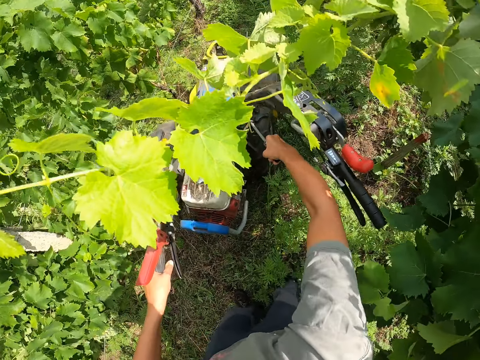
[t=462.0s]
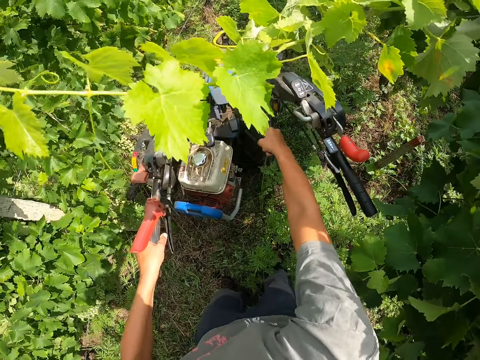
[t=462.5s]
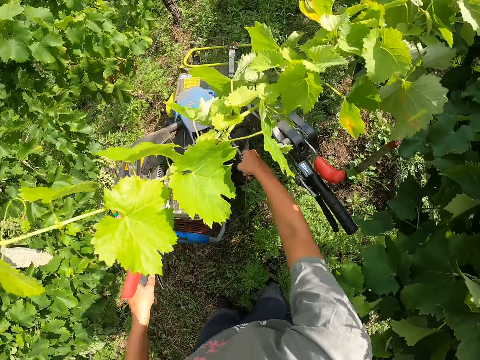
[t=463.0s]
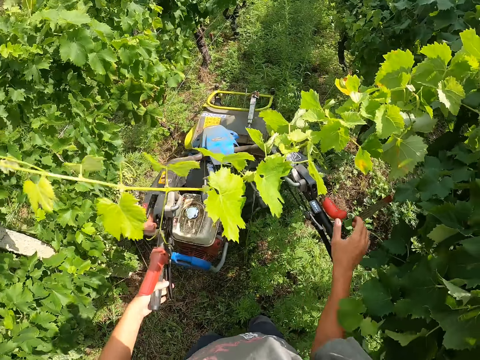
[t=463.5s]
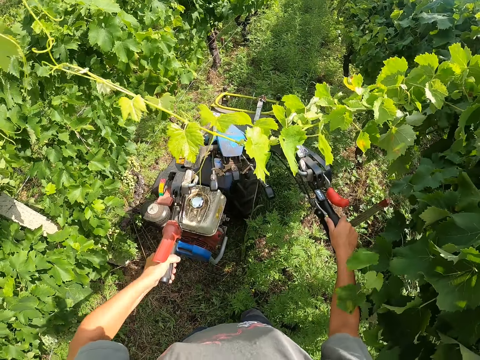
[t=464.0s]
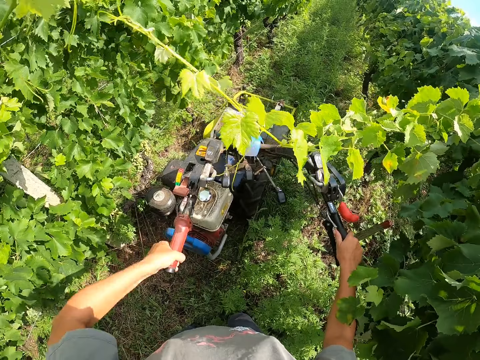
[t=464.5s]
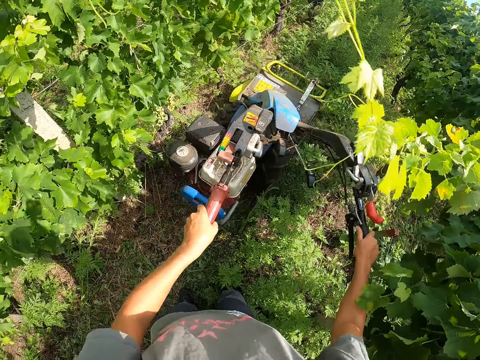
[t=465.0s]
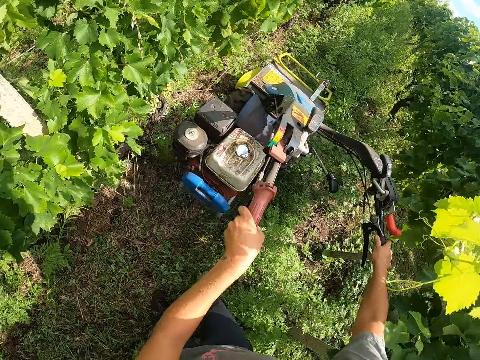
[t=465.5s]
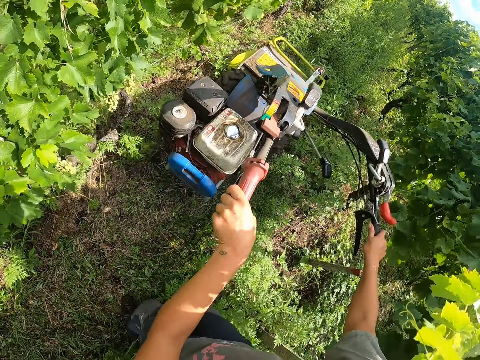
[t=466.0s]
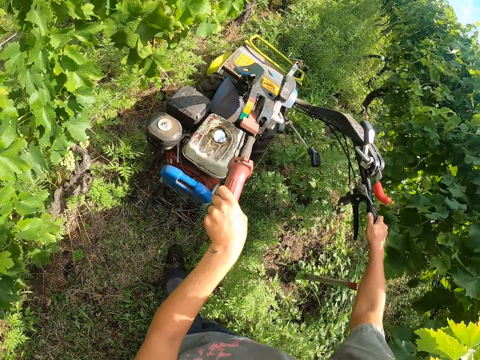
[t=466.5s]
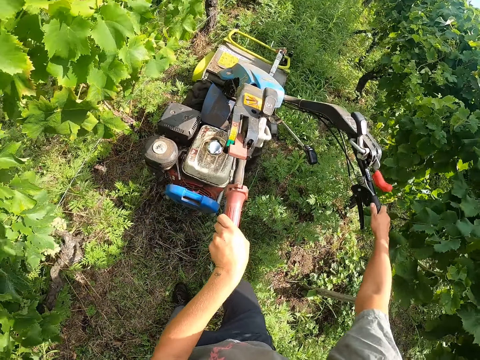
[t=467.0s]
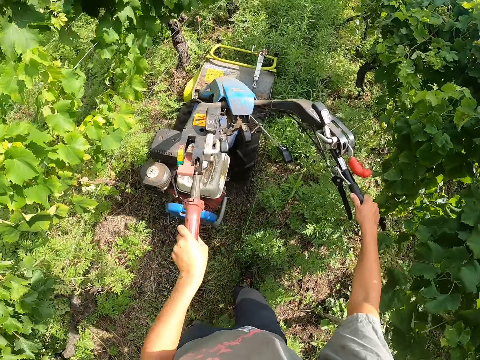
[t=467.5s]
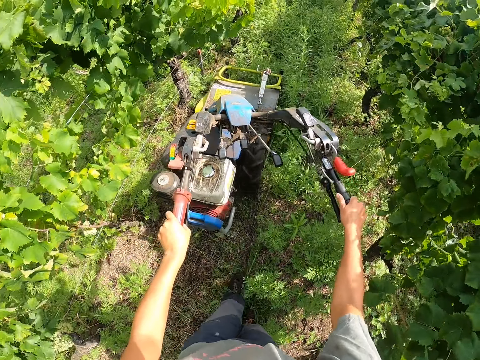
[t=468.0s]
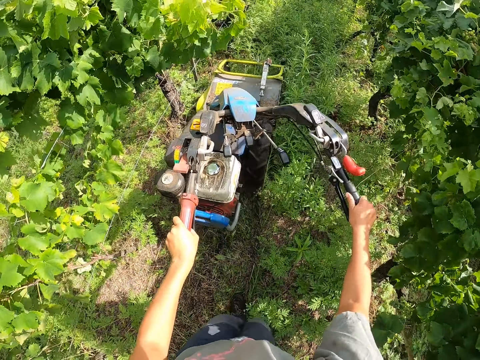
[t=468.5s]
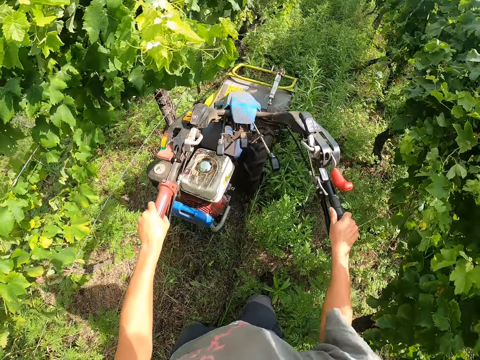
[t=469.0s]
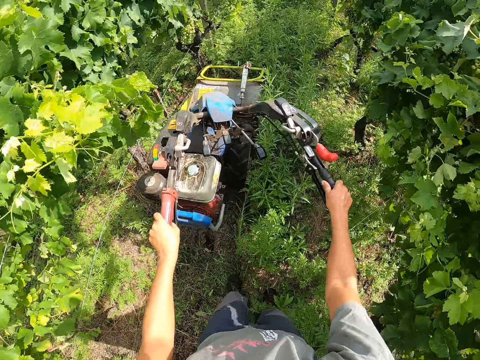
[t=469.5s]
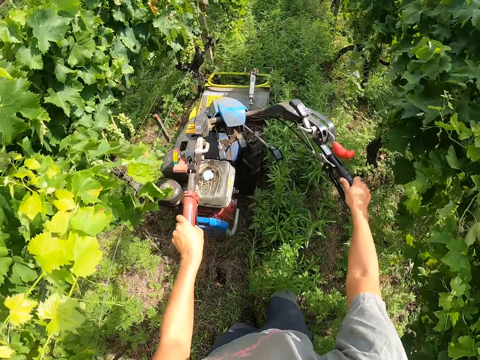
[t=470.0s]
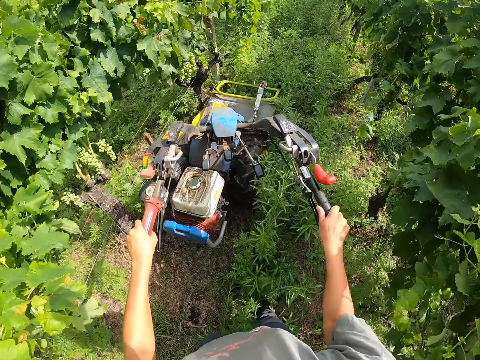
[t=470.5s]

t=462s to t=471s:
The camera wearer returns his right hand on the right handle. He presses down the lever of the left handle of the mower. He continues driving the mower. He weeds the farm with the land mower.

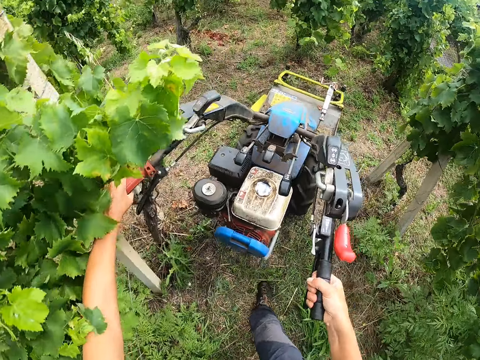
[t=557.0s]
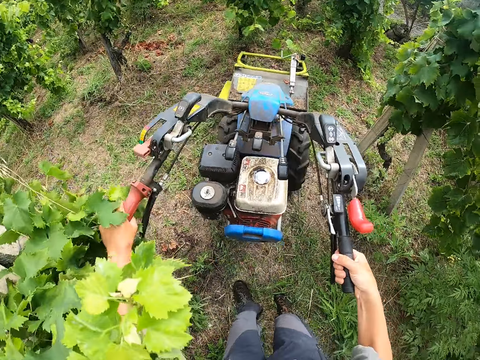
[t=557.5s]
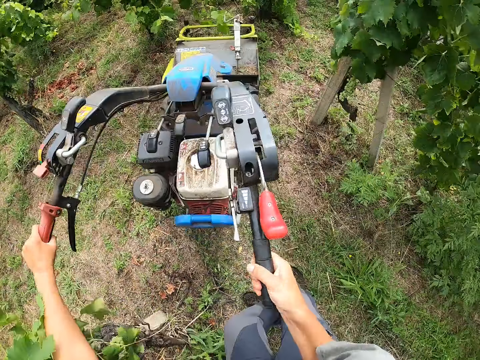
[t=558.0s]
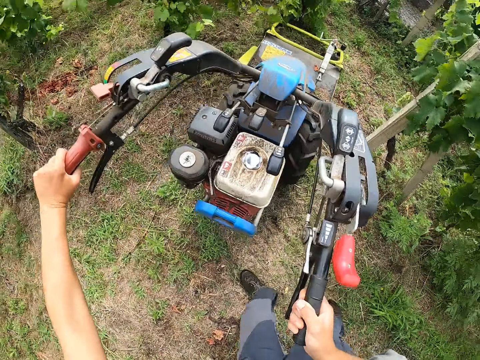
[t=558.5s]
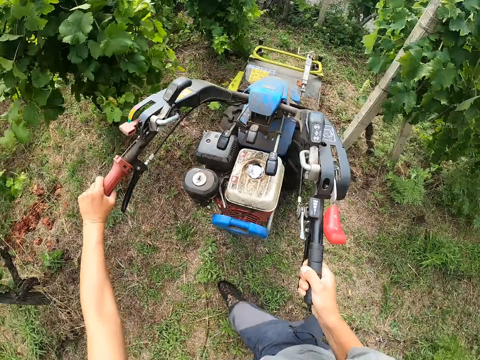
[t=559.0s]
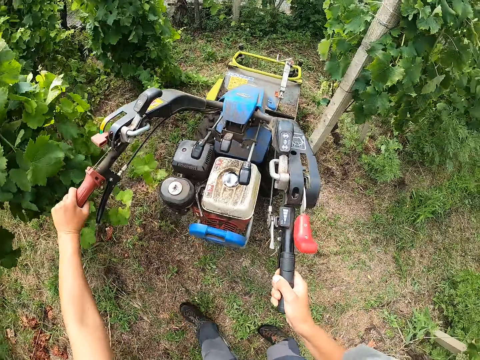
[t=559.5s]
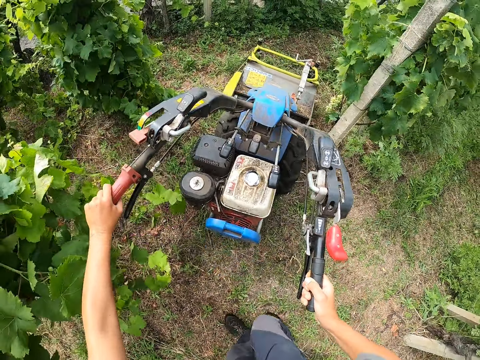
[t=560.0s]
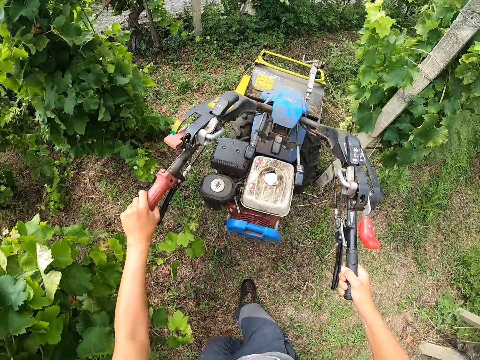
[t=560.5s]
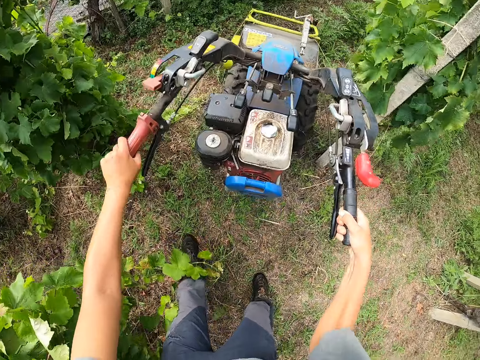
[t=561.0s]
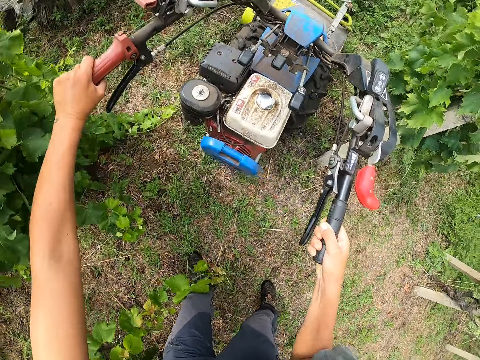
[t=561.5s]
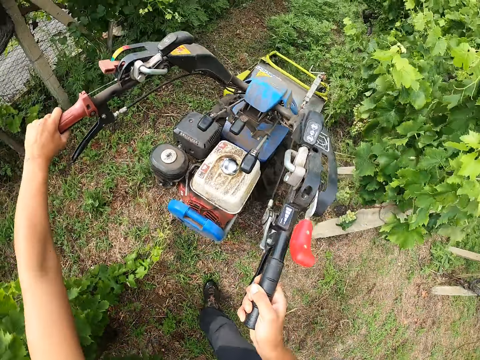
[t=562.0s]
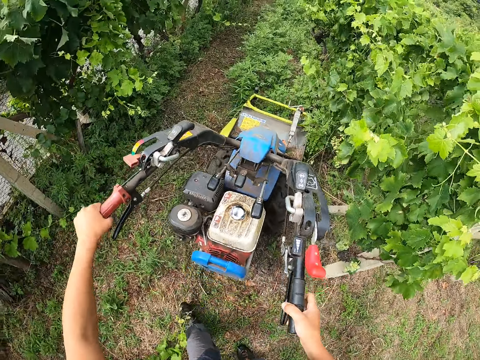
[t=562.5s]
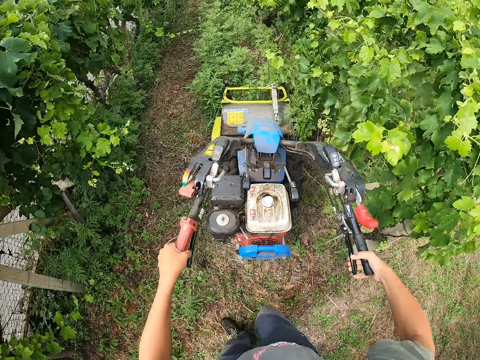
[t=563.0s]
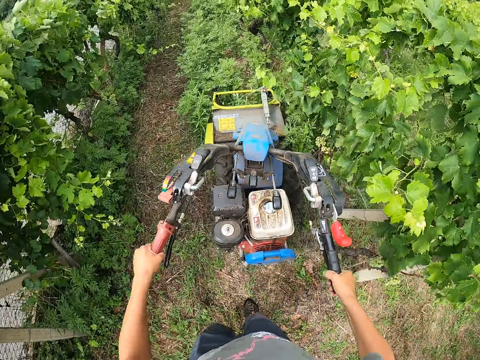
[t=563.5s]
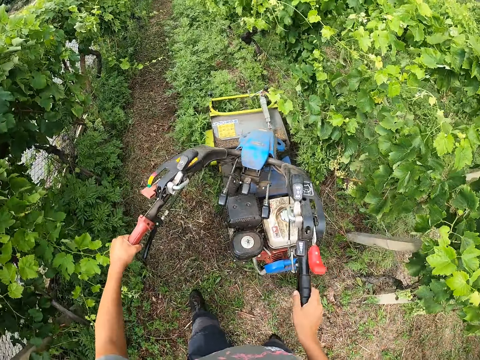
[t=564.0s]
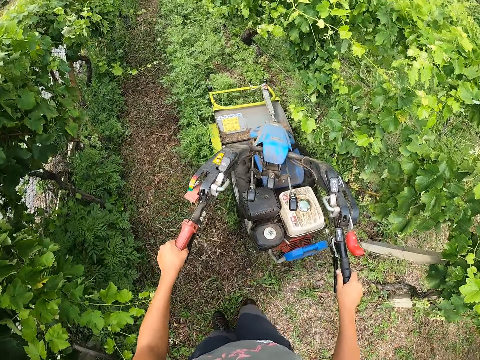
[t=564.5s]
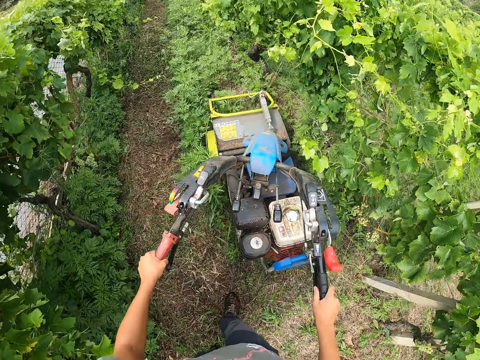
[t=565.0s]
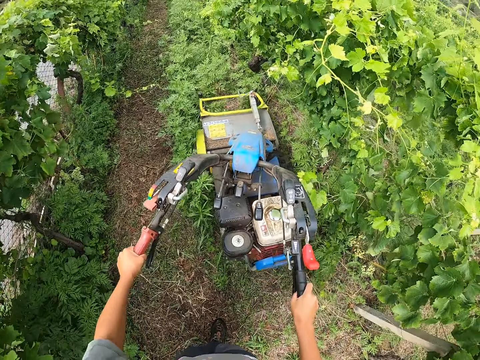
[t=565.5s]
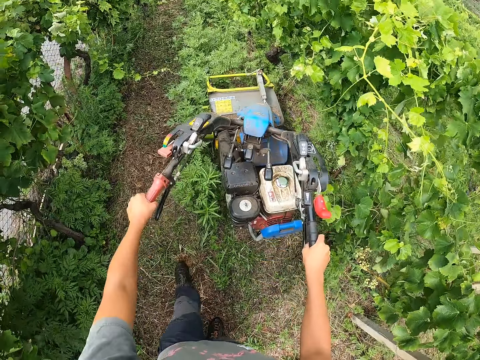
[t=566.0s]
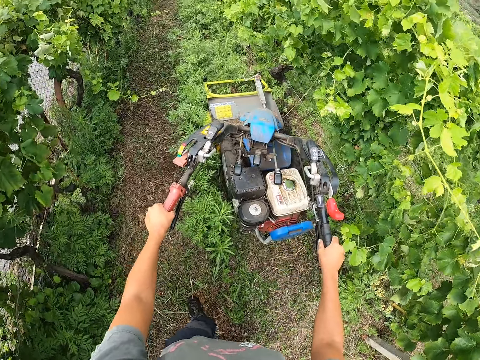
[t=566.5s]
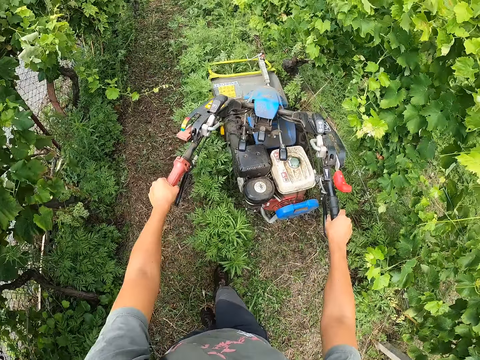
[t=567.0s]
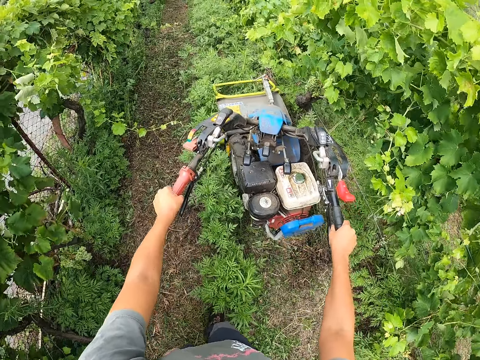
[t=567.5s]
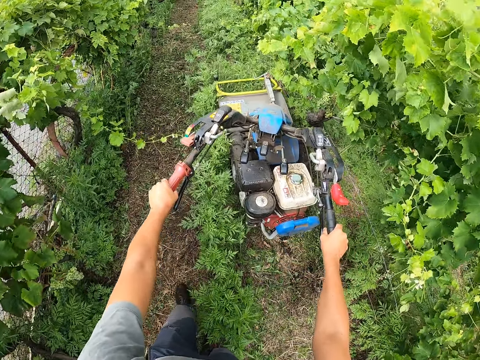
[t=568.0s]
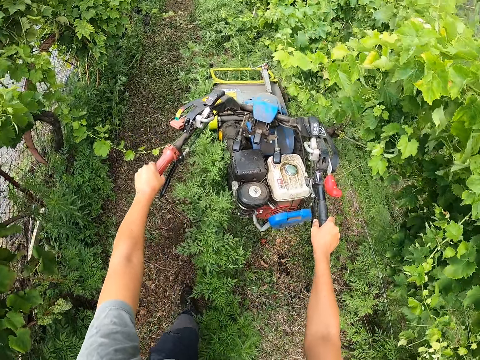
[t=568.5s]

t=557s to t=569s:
The camera wearer turns the lawn mower around the fence. They cut weed with the lawn mower. They turn the steering of the mower to the left.

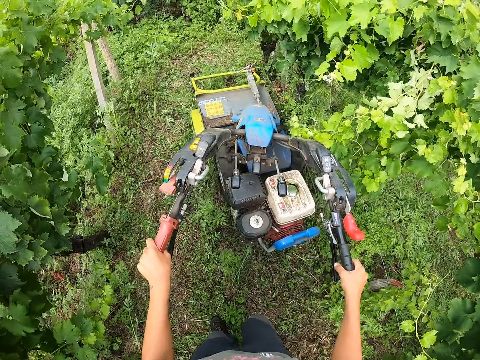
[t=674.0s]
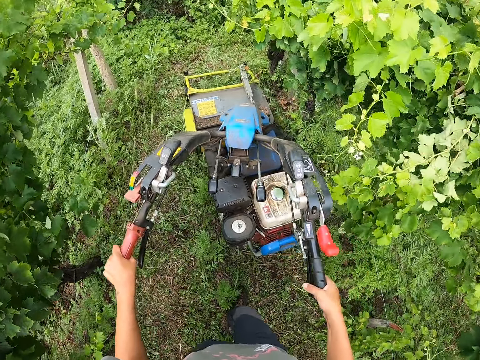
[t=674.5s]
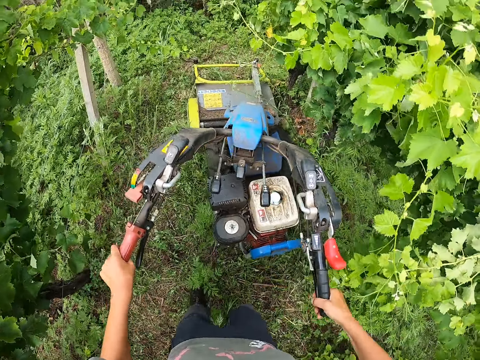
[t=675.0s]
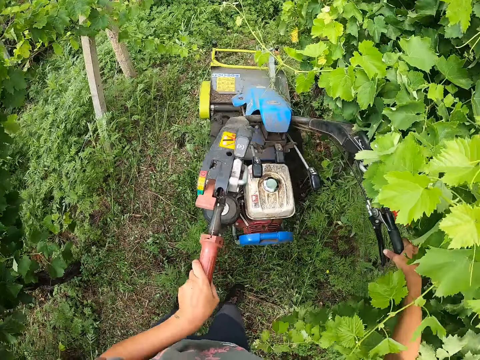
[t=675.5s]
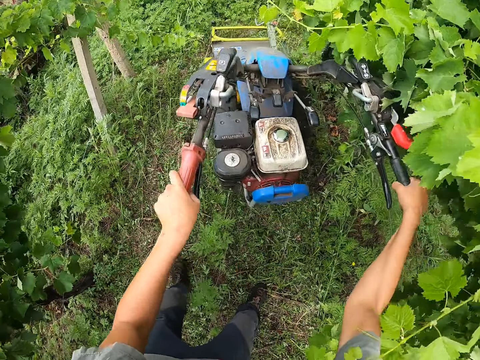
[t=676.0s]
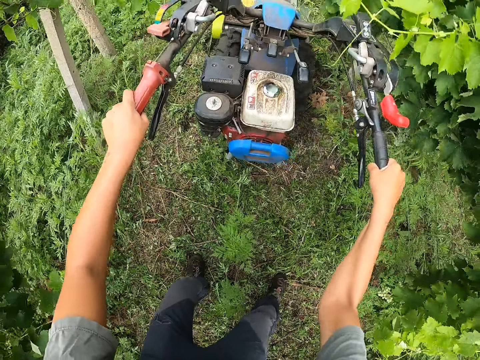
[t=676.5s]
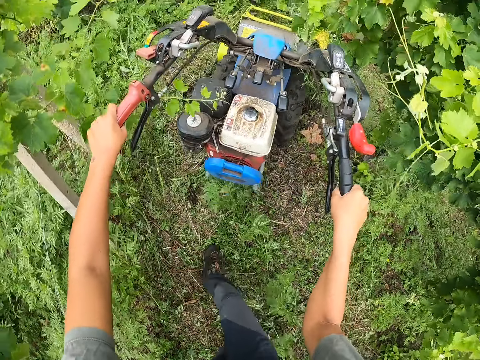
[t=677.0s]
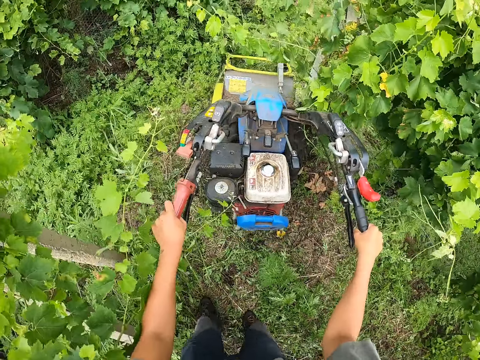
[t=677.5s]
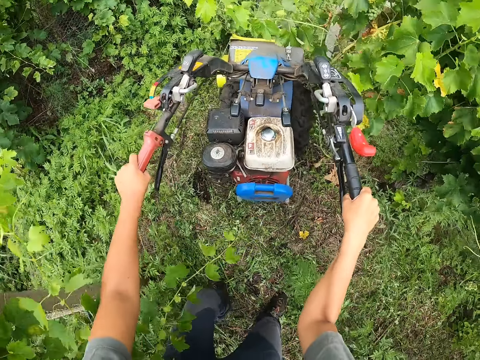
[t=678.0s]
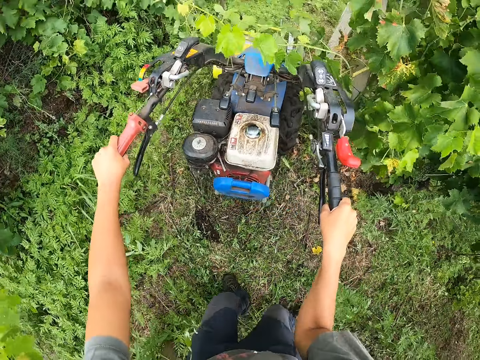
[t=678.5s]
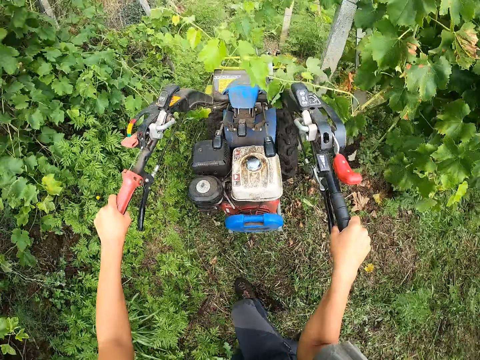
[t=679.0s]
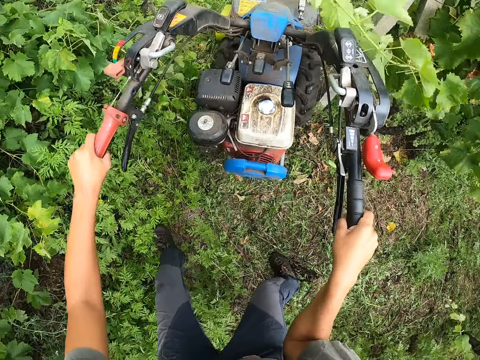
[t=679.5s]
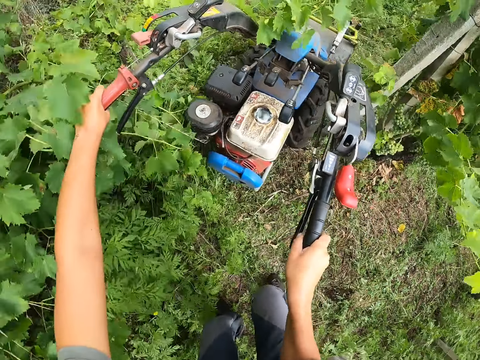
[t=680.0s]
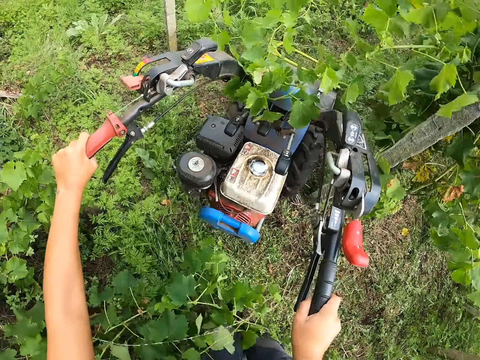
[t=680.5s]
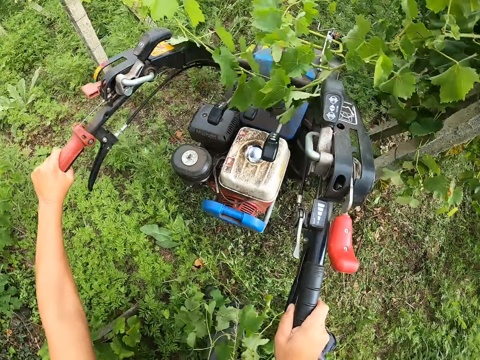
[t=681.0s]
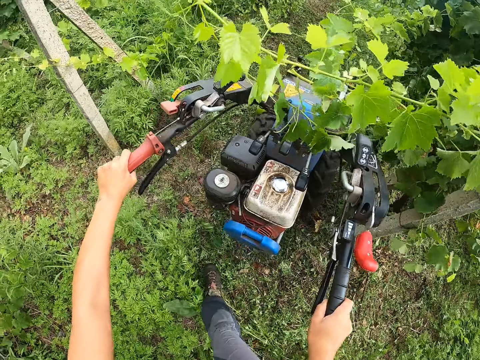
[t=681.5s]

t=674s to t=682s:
The camera wearer turns the steering of the mower to the right. They turn the steering of the mower to the left. They turn the mower to the right around the fence to another row of plants.
